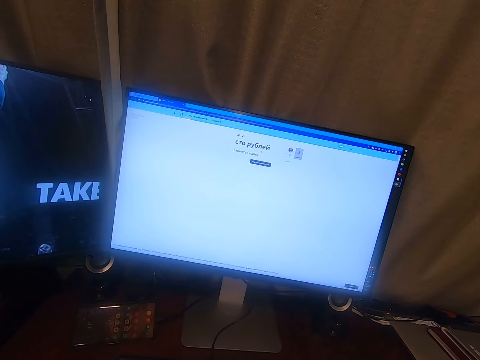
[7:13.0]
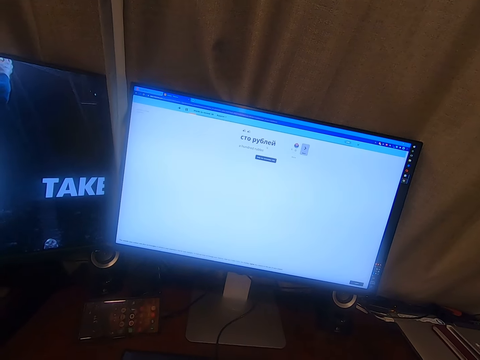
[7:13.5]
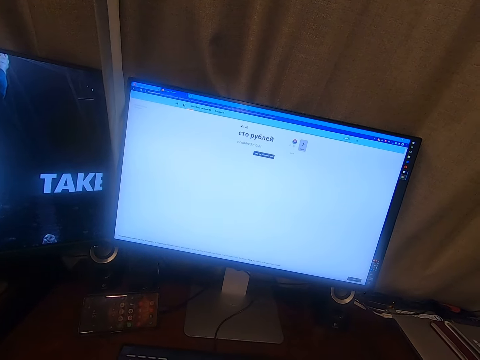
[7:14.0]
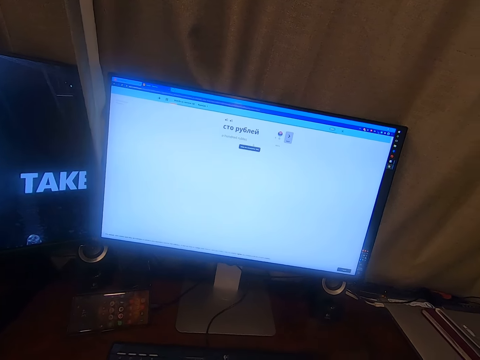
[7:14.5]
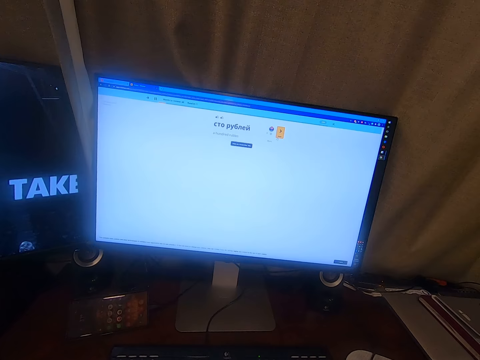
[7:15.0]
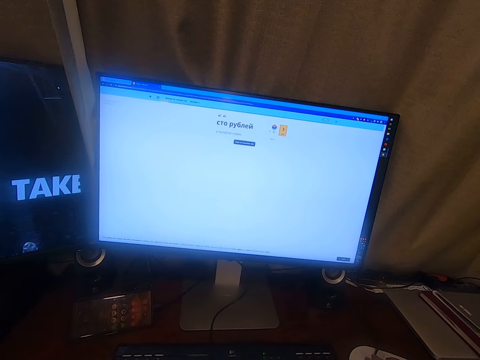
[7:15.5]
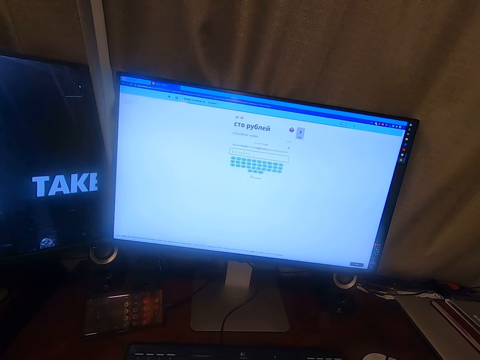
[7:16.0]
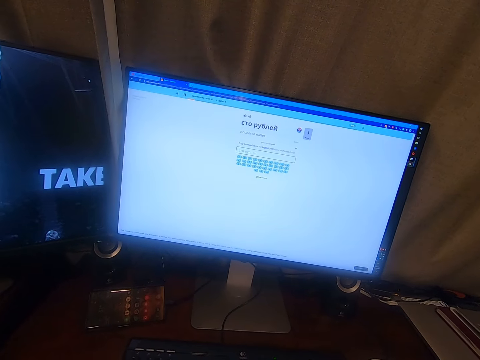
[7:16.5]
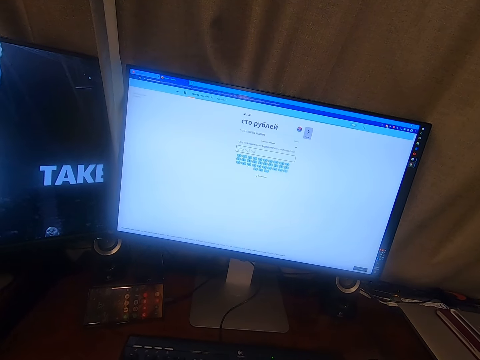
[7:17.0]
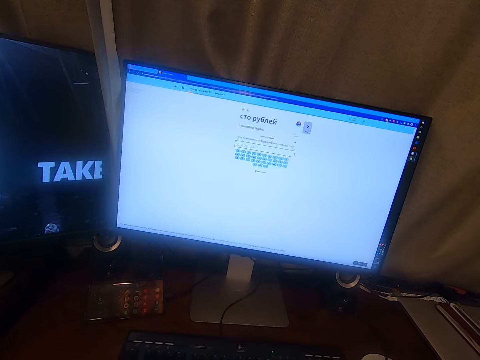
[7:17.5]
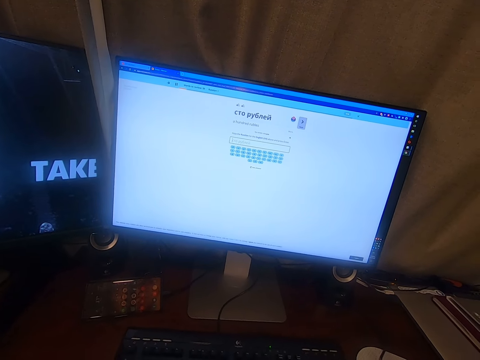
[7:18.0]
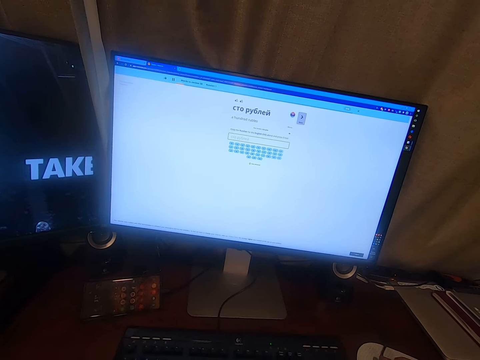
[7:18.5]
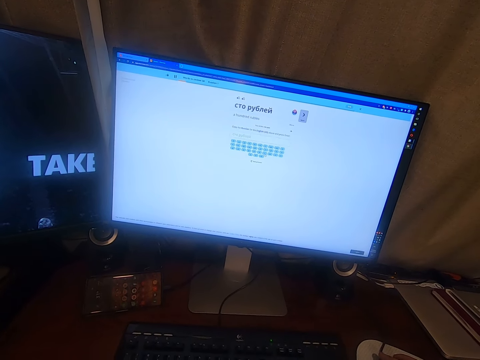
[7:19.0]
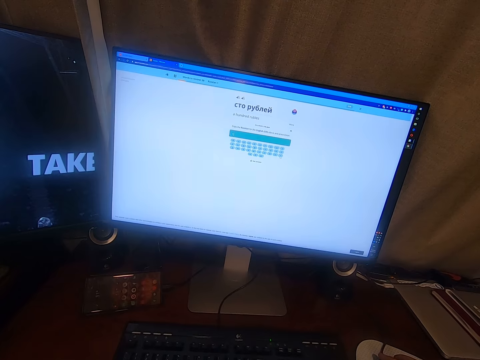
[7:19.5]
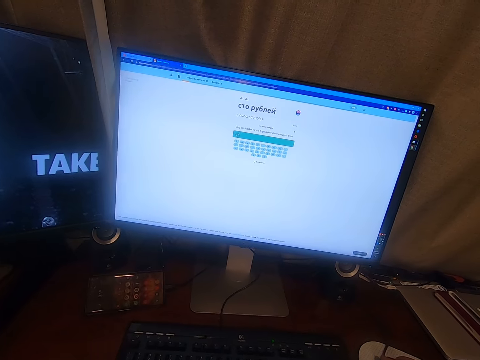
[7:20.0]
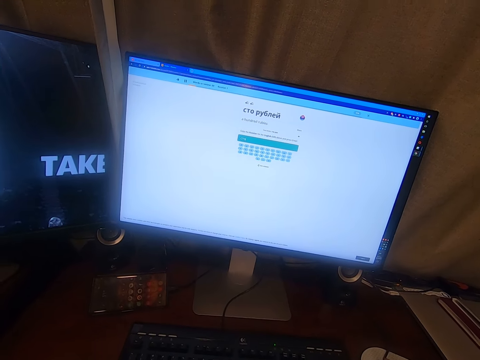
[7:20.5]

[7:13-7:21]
The camera wearer reads from a monitor. They use the computer.

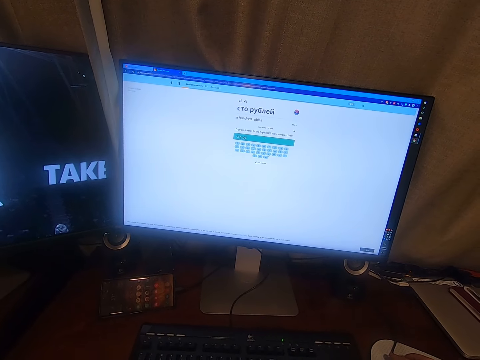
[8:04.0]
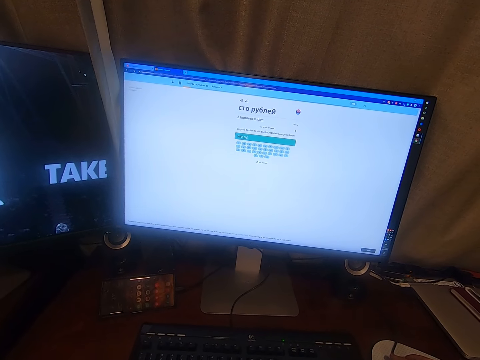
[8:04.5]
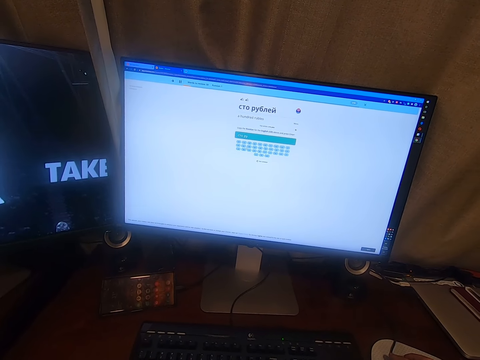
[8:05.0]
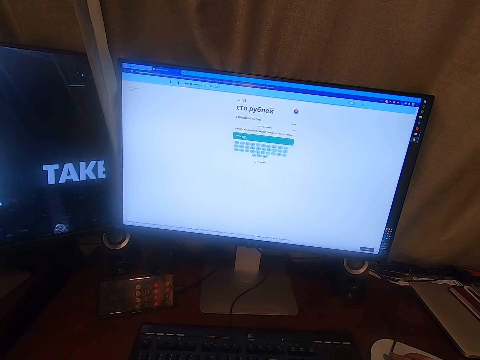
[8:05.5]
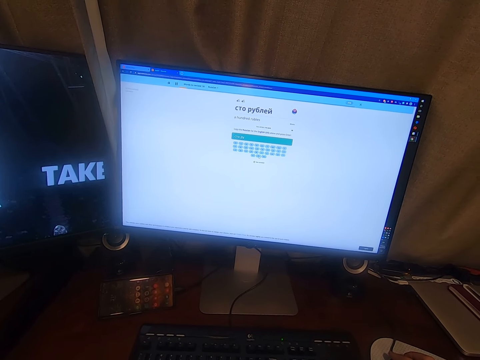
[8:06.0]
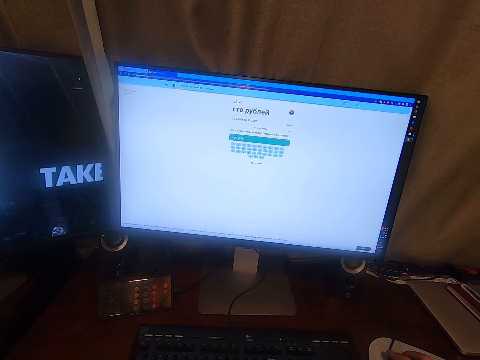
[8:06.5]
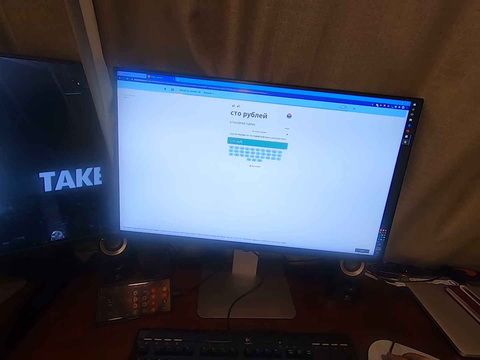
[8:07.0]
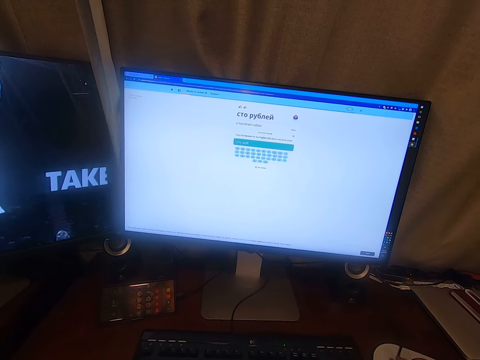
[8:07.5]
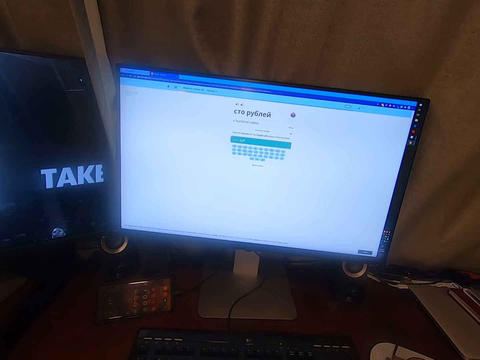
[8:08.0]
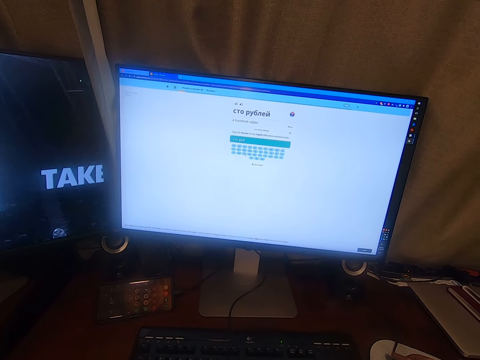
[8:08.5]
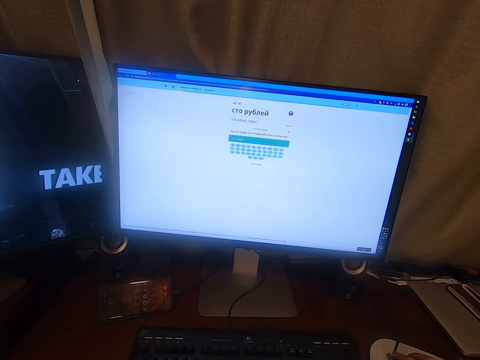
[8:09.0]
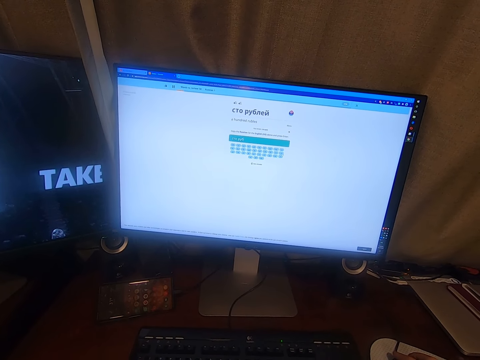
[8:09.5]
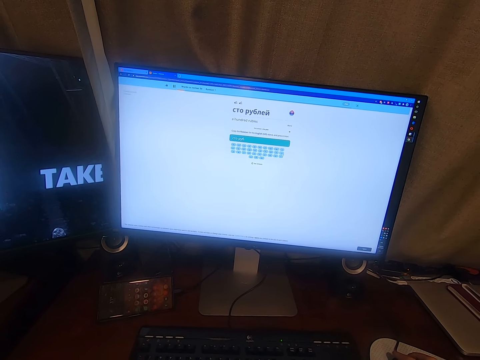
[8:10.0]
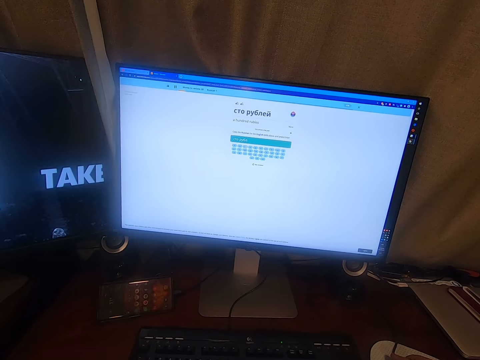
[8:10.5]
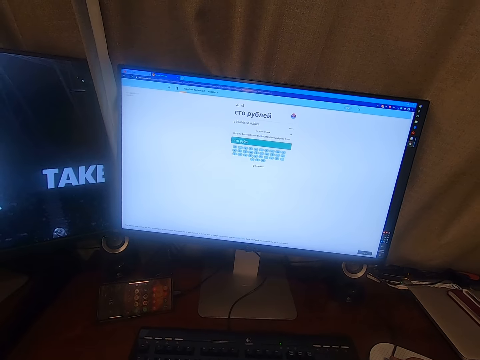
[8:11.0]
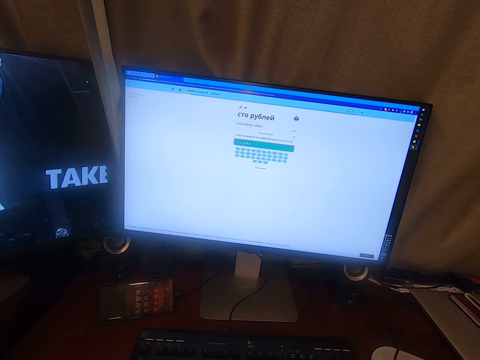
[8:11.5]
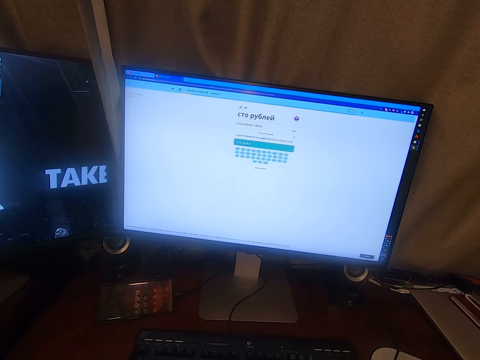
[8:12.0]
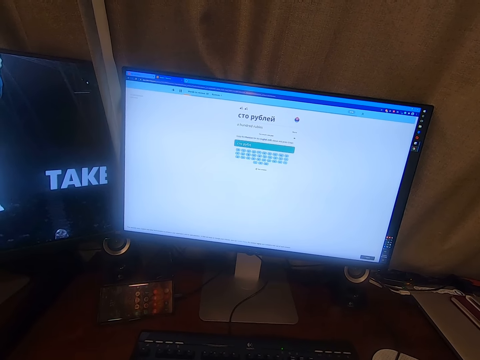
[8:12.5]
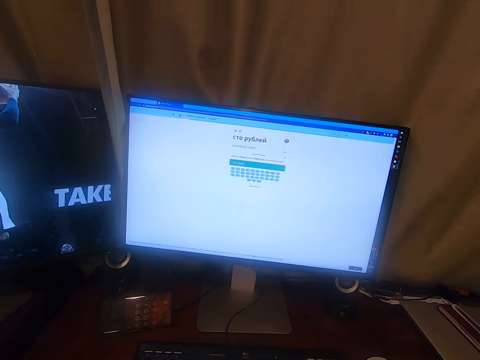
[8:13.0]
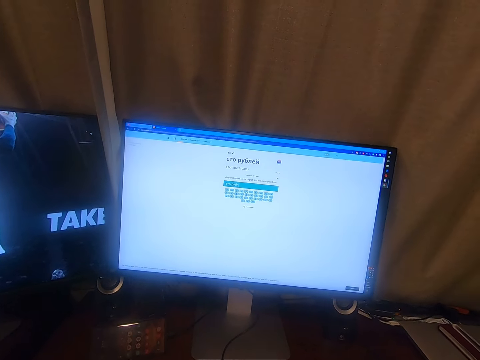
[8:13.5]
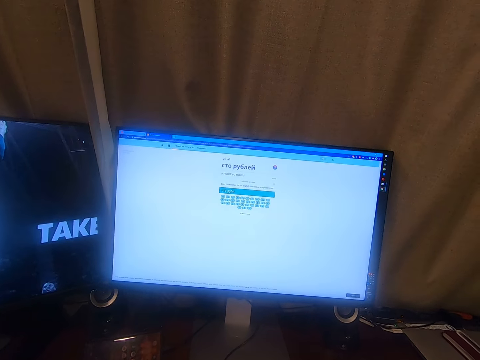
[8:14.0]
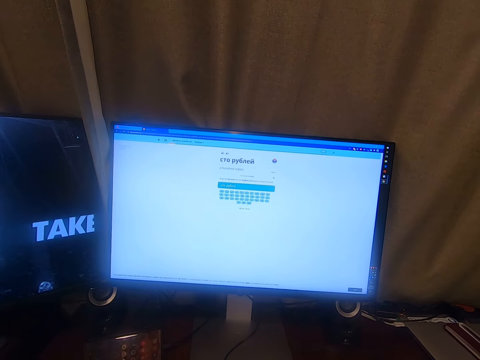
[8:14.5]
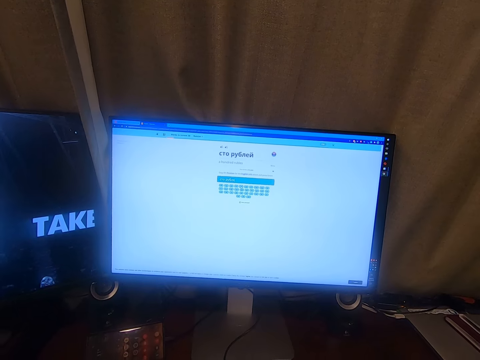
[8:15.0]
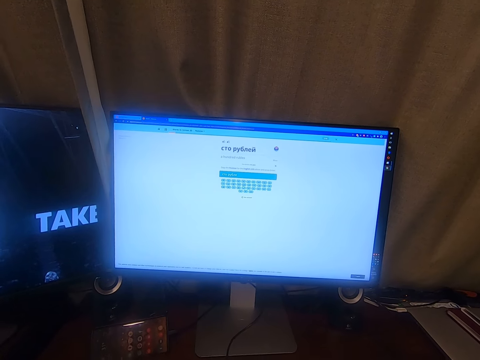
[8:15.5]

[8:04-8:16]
The camera wearer stares at the screen. They operate the computer.

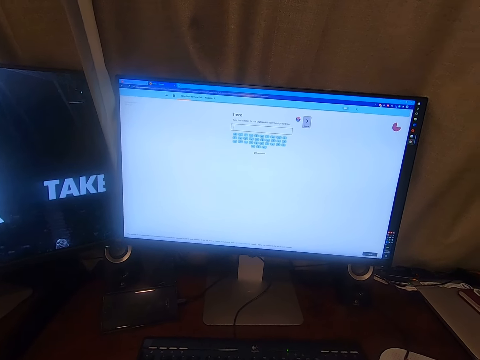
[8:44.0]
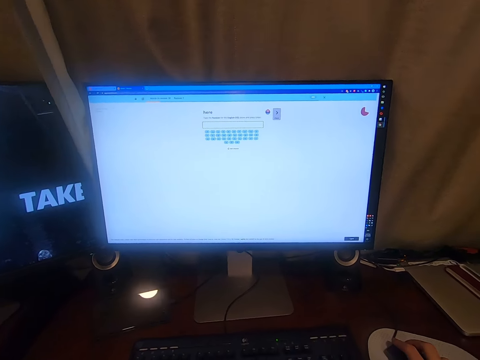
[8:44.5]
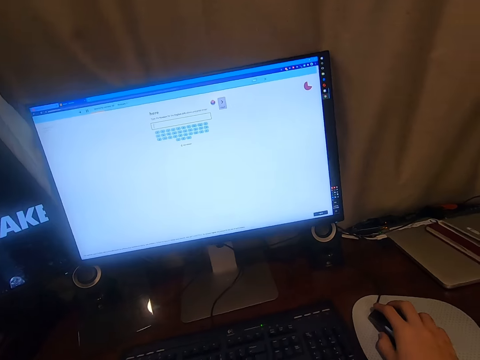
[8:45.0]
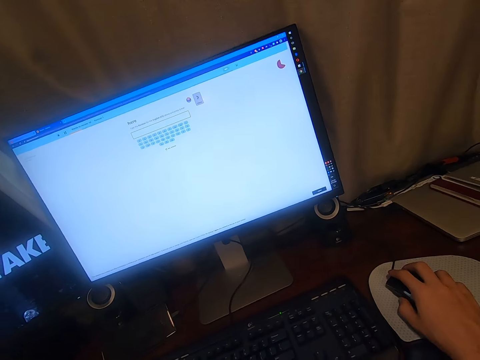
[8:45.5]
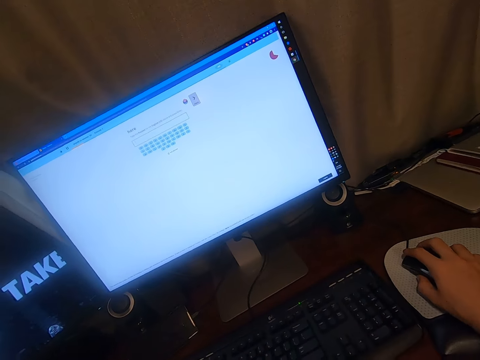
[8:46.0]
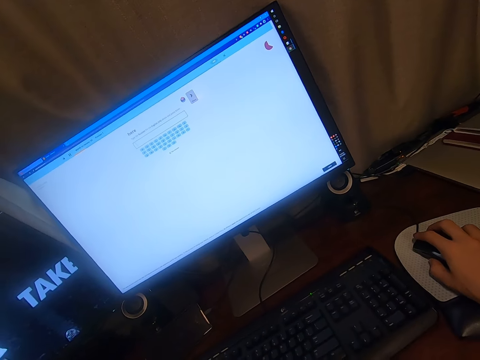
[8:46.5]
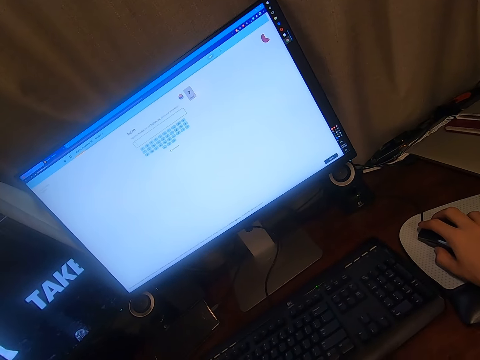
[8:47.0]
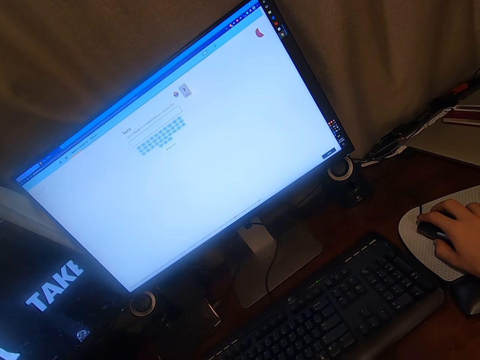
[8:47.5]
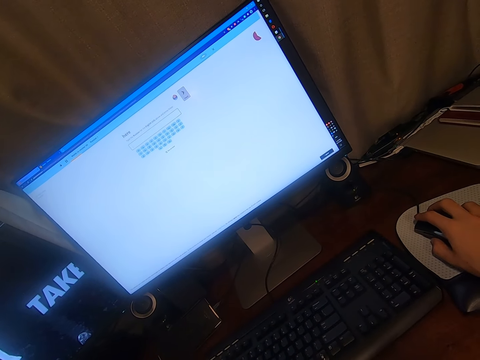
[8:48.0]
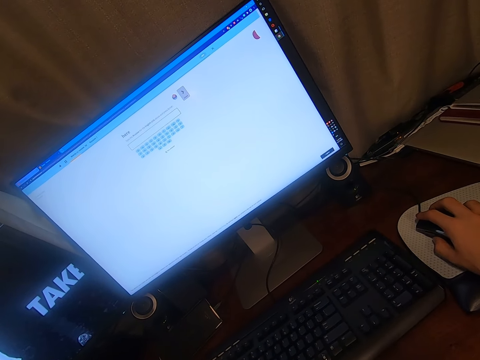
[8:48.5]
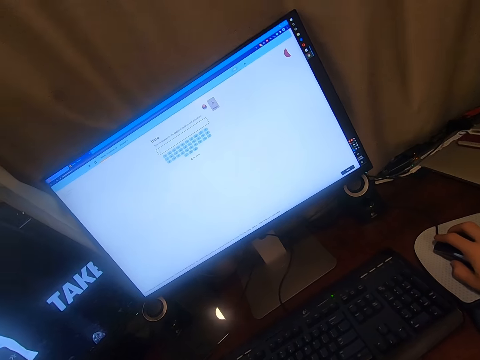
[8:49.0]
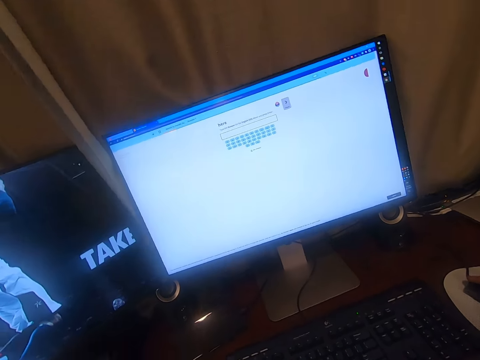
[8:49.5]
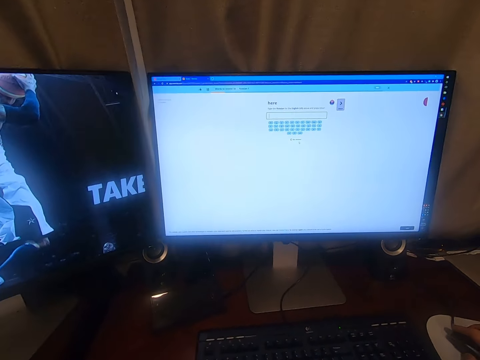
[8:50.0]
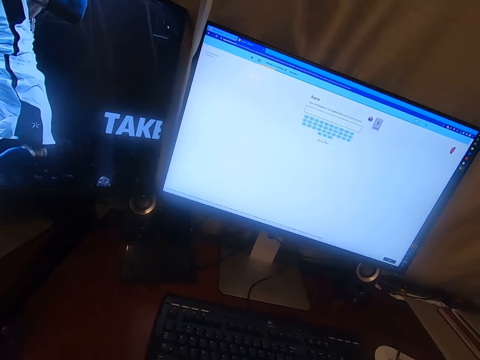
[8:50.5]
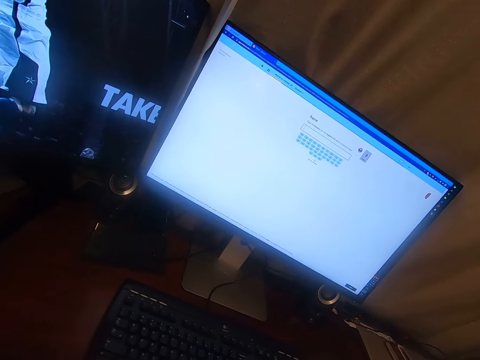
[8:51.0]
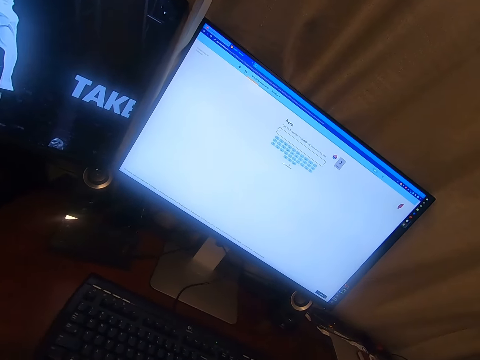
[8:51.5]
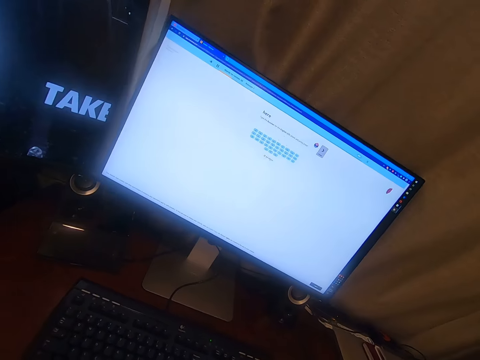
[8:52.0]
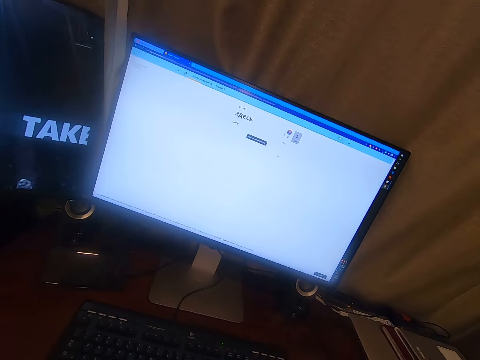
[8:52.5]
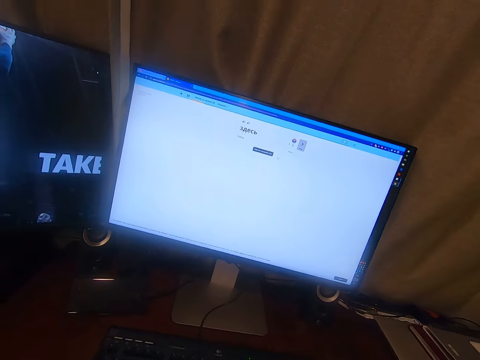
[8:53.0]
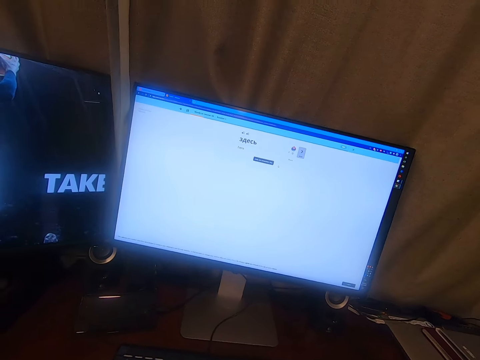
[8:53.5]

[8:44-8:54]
The camera wearer holds the mouse with the right hand. They use the computer.
